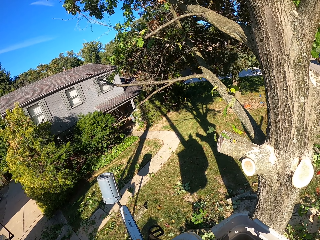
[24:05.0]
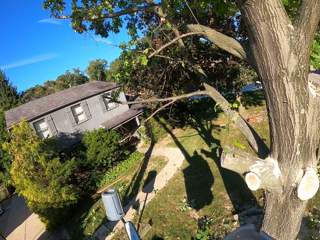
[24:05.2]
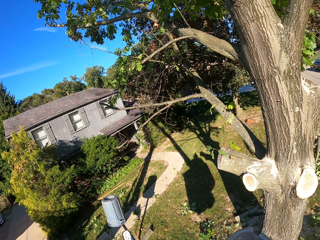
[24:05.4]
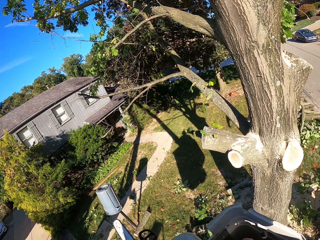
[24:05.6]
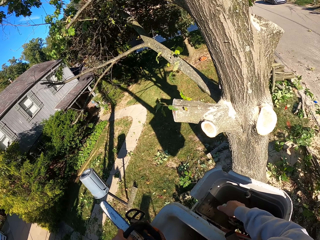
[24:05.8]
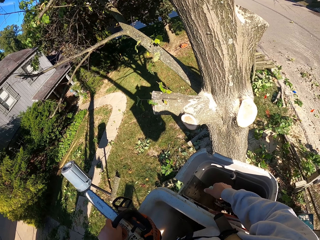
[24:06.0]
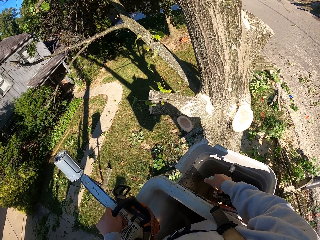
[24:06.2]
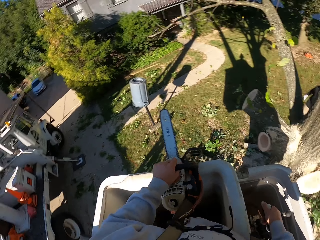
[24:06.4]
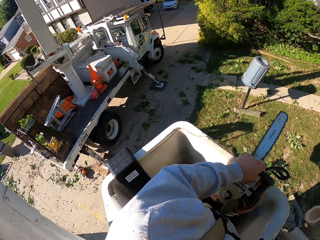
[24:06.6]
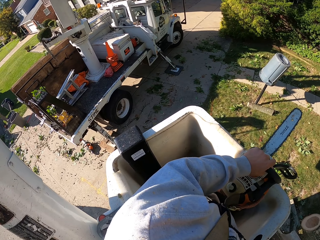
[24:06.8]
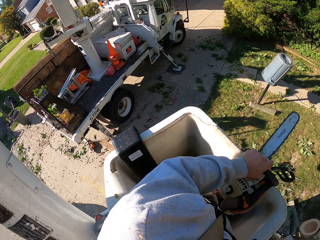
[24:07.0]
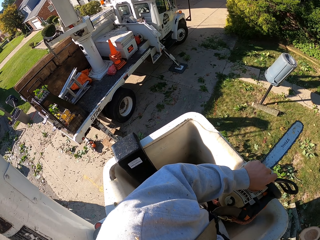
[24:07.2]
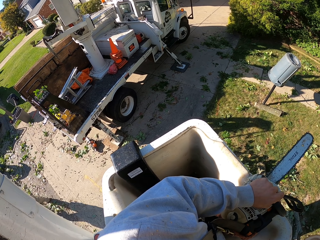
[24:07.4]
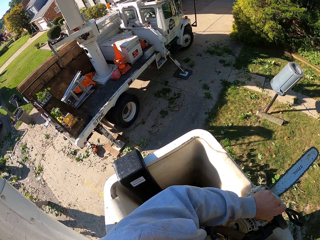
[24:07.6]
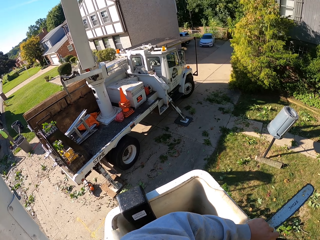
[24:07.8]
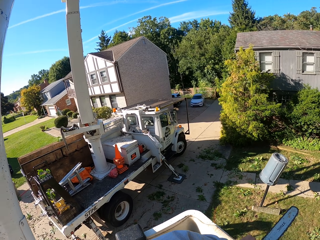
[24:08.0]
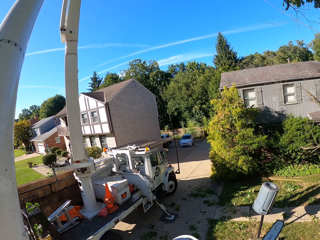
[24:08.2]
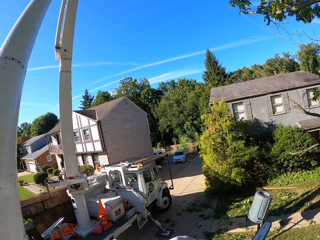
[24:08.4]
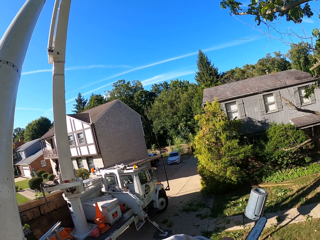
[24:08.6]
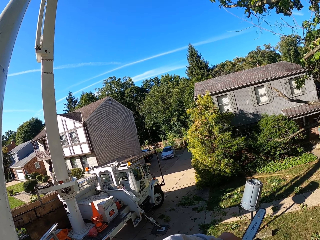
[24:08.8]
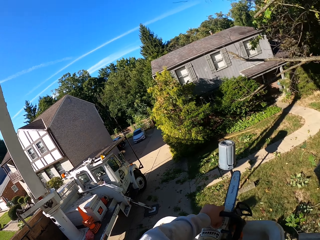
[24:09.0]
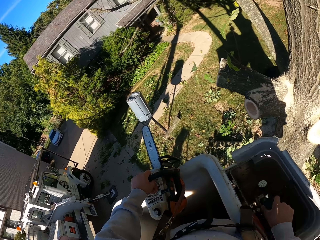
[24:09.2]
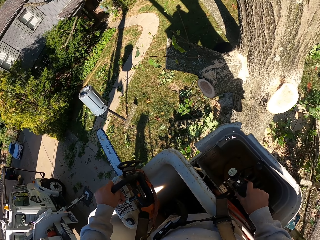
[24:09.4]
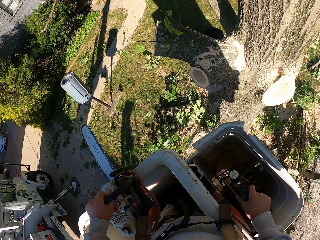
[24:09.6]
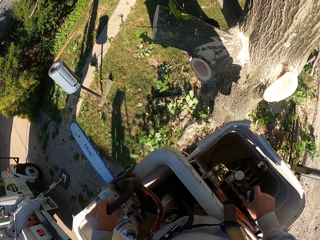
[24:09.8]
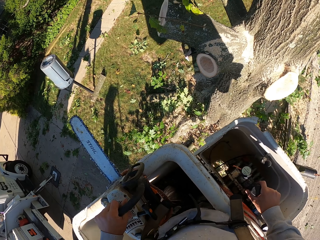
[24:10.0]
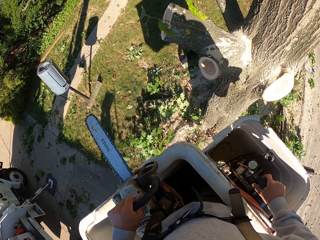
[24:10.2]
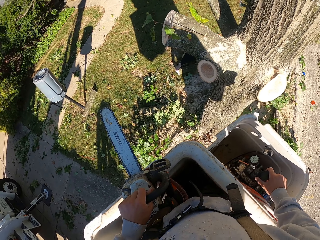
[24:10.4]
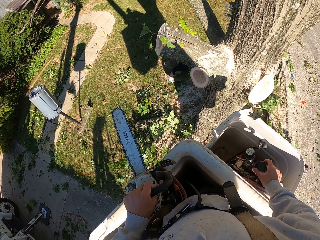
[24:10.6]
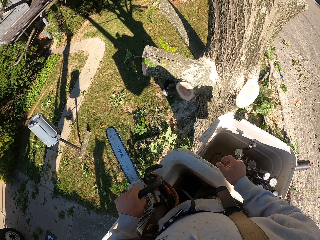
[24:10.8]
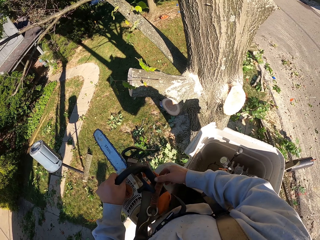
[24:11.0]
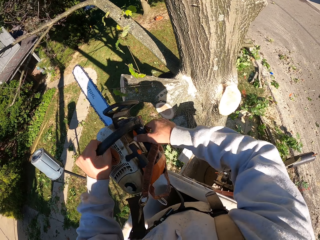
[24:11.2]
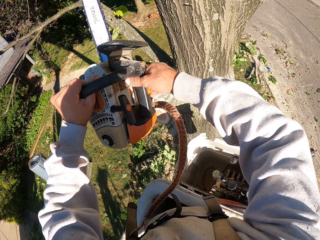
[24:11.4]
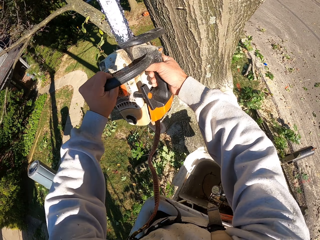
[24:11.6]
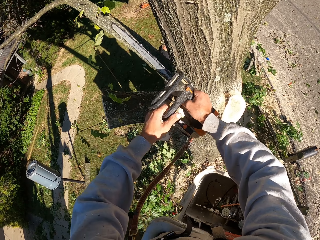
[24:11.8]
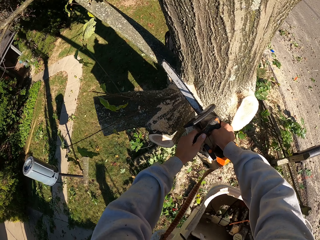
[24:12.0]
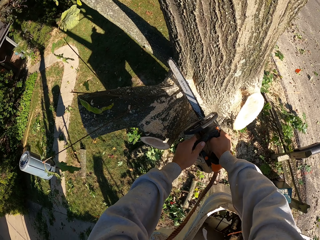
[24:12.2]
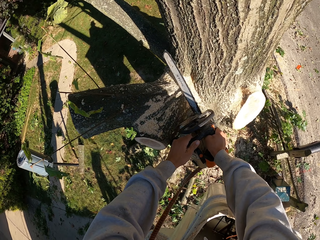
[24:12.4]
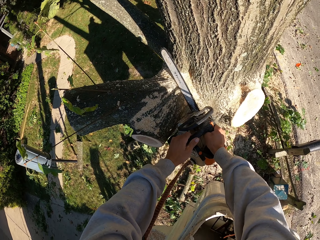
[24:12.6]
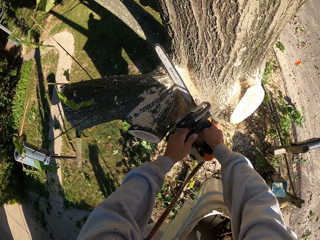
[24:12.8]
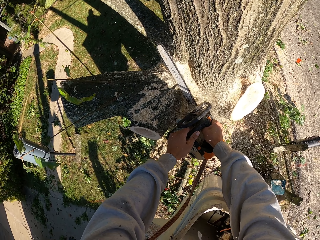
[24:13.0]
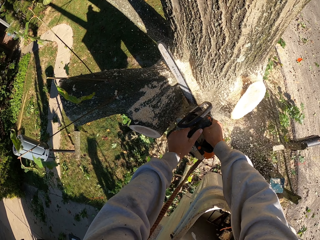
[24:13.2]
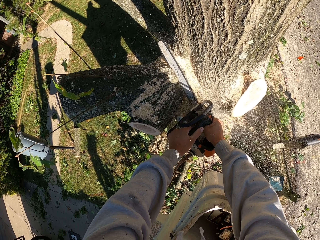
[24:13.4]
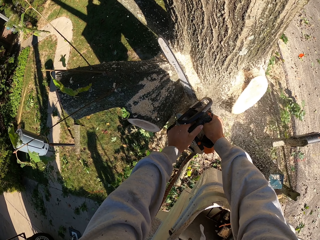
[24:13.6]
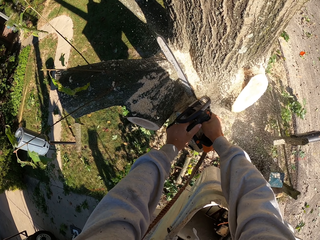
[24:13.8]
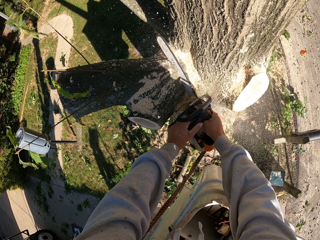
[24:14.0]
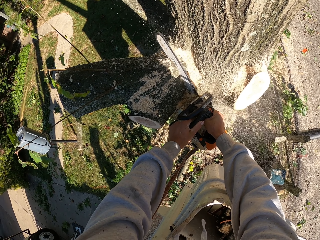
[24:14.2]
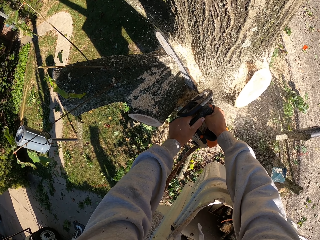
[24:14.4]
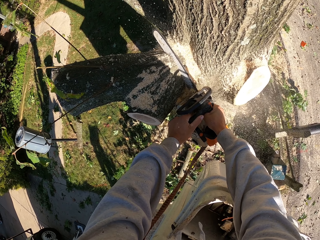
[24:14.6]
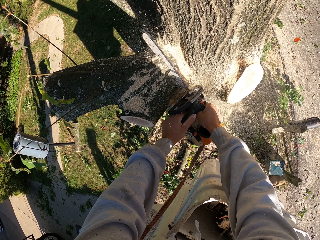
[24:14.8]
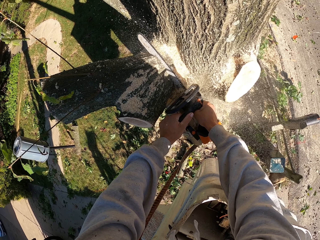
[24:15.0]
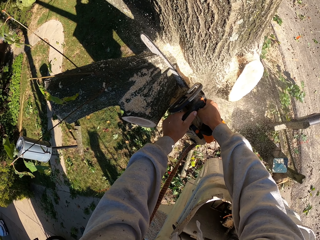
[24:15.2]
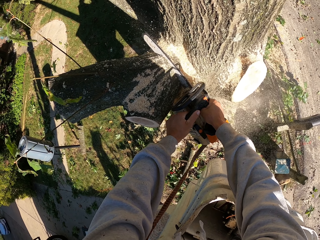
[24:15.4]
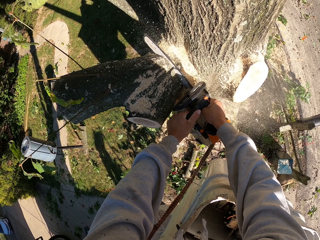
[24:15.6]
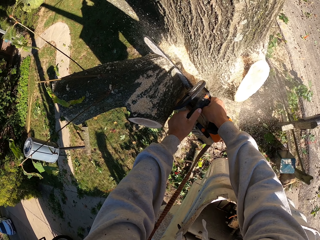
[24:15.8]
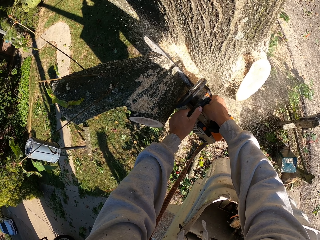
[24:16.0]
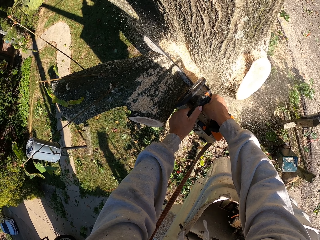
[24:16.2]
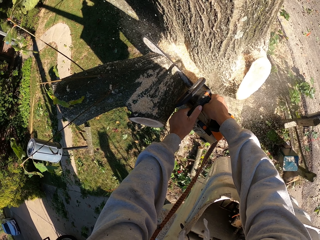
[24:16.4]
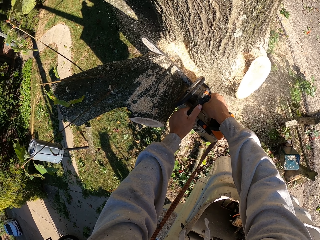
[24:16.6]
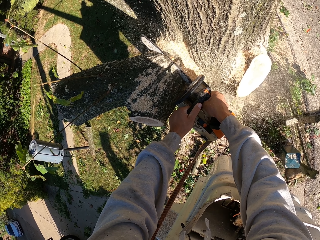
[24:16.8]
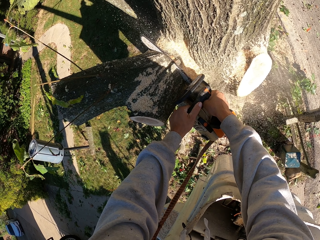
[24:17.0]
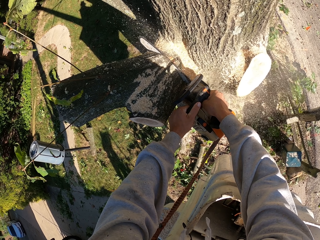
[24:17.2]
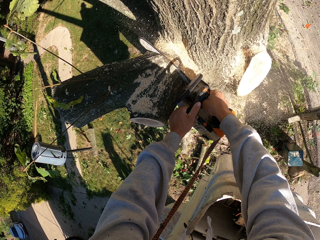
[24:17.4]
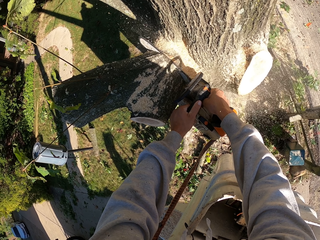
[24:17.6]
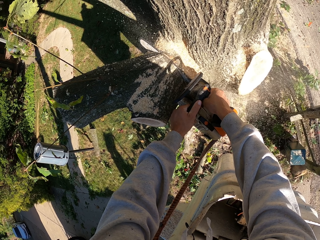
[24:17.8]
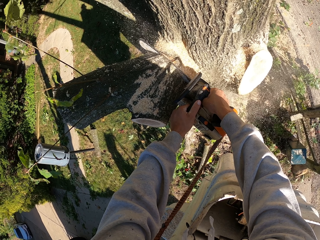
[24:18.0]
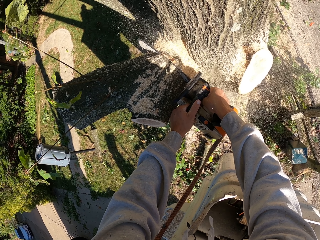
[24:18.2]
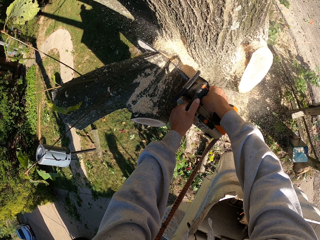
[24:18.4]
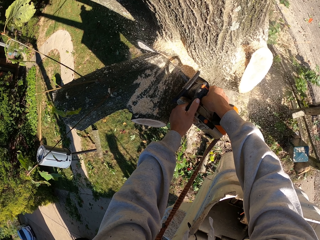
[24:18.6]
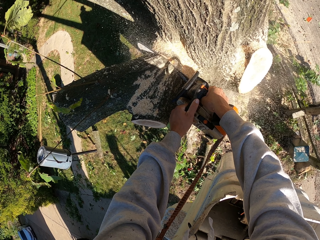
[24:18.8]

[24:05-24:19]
The camera wearer looks around. He turns on the power saw. He holds the chainsaw with his right hand. He cuts the tree with the chainsaw in his hands.

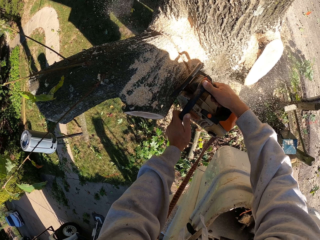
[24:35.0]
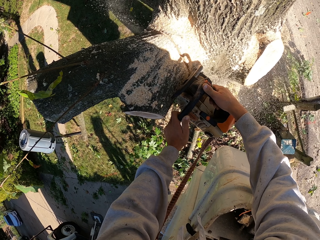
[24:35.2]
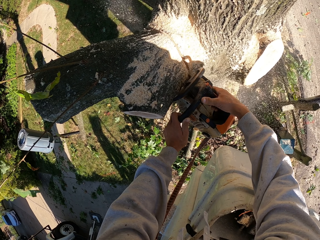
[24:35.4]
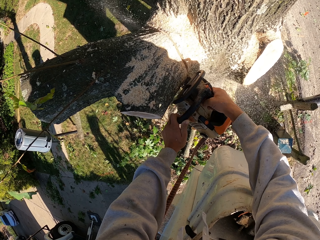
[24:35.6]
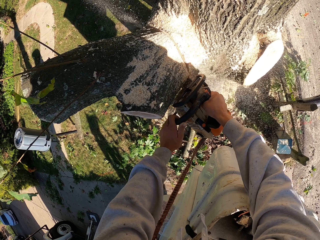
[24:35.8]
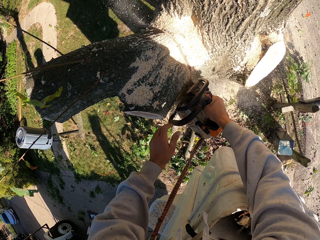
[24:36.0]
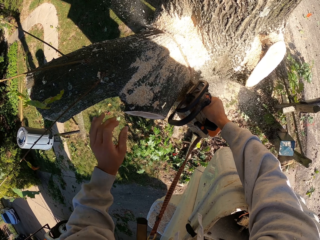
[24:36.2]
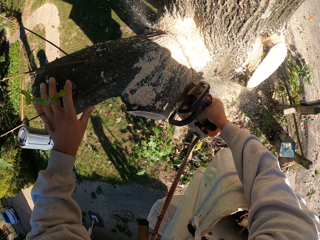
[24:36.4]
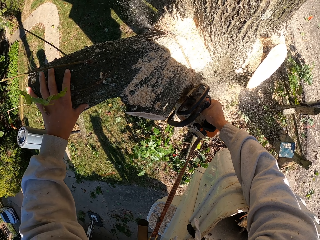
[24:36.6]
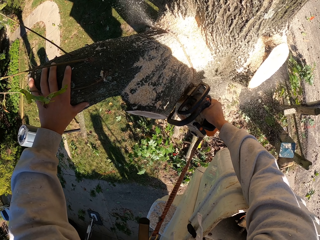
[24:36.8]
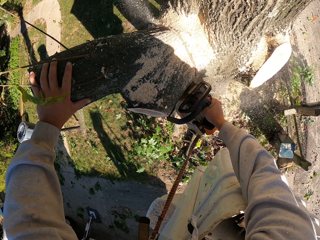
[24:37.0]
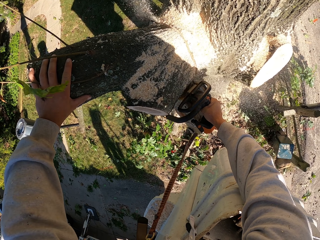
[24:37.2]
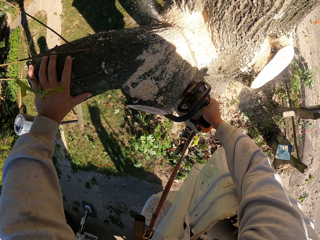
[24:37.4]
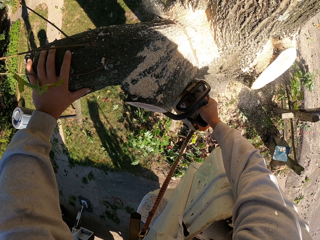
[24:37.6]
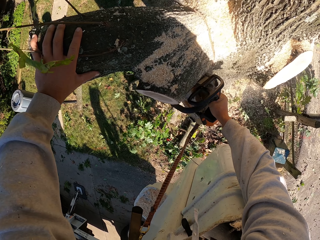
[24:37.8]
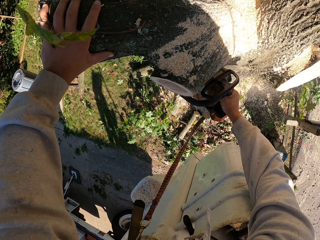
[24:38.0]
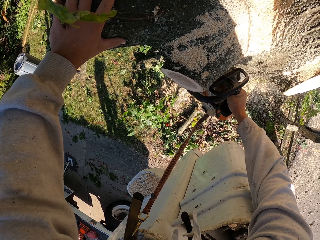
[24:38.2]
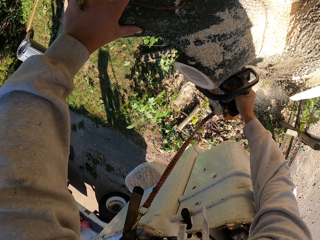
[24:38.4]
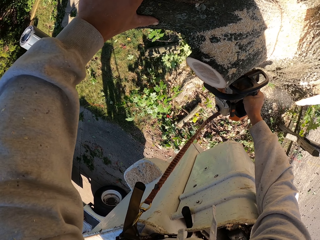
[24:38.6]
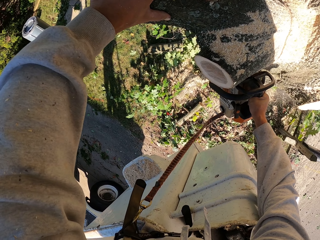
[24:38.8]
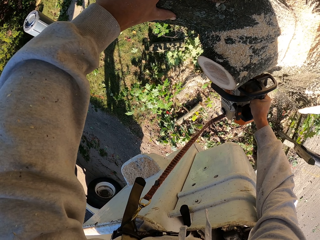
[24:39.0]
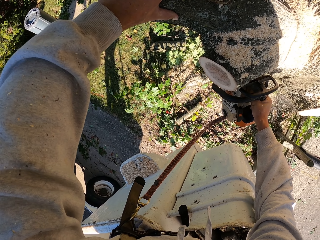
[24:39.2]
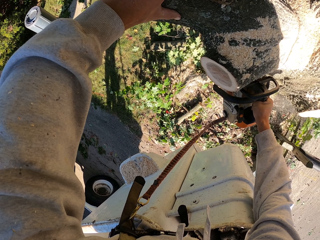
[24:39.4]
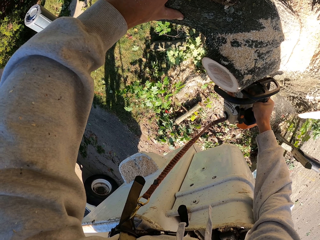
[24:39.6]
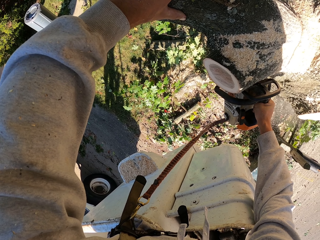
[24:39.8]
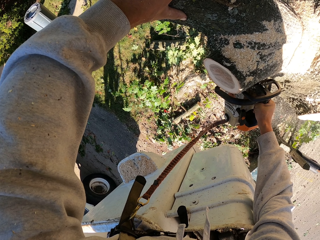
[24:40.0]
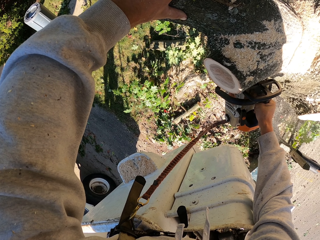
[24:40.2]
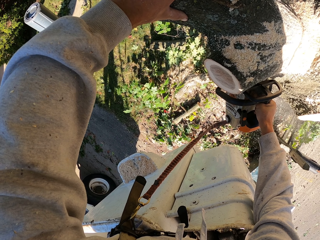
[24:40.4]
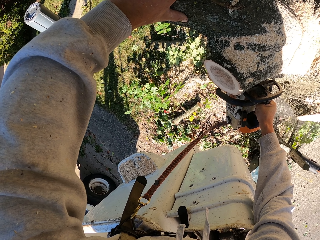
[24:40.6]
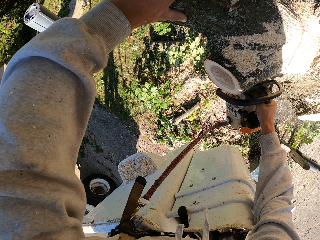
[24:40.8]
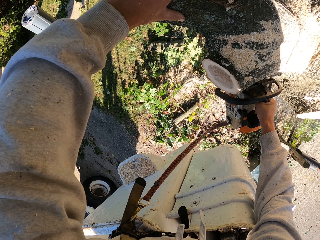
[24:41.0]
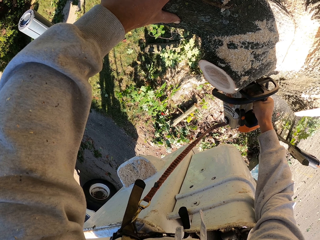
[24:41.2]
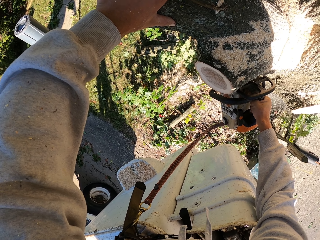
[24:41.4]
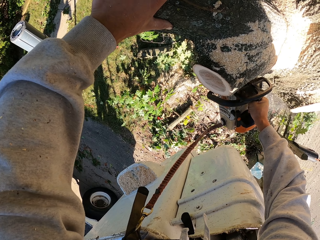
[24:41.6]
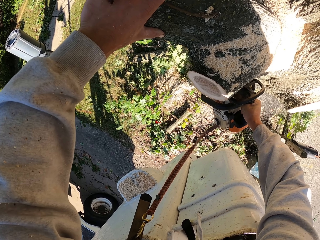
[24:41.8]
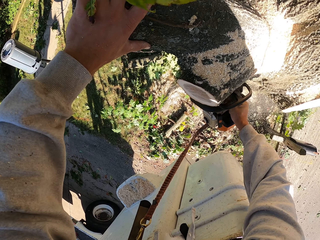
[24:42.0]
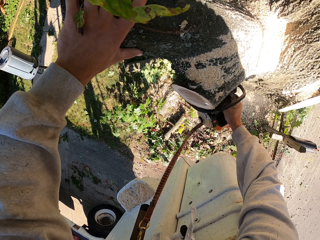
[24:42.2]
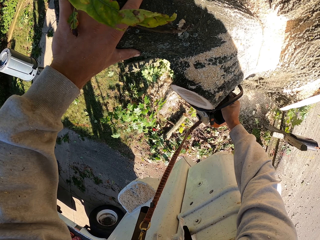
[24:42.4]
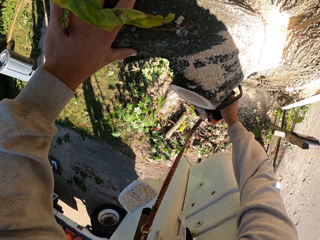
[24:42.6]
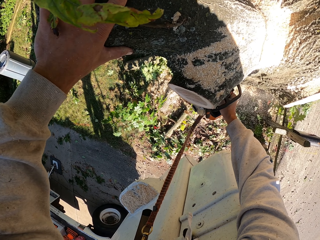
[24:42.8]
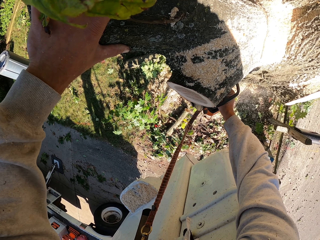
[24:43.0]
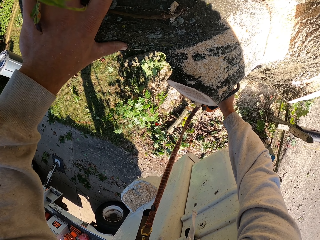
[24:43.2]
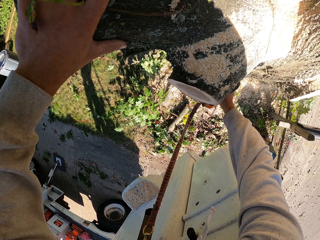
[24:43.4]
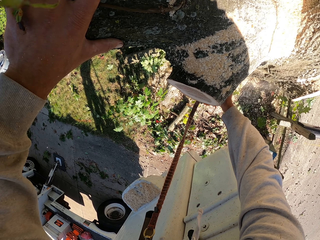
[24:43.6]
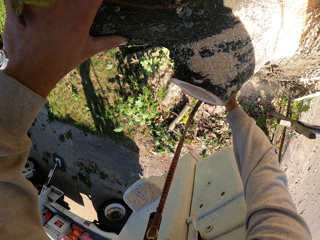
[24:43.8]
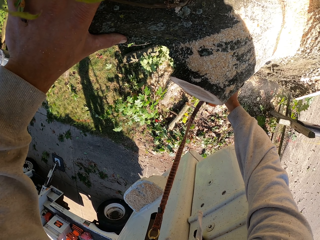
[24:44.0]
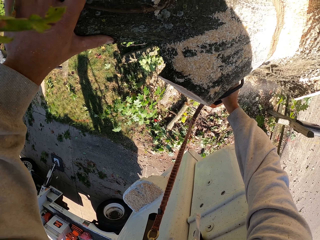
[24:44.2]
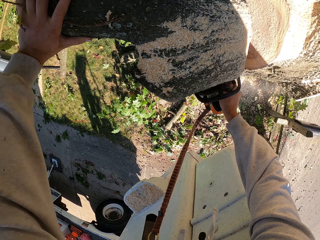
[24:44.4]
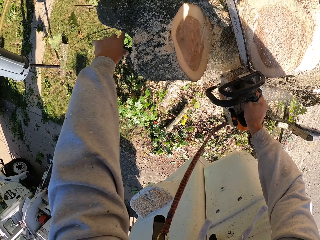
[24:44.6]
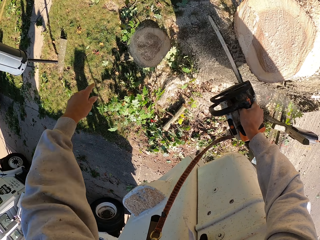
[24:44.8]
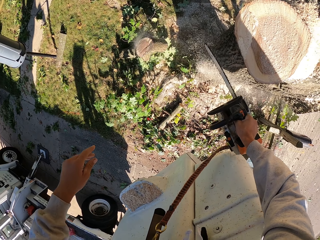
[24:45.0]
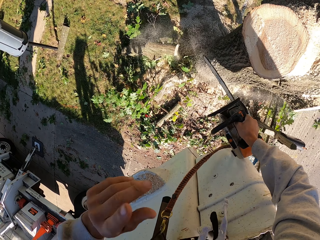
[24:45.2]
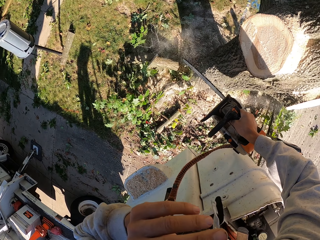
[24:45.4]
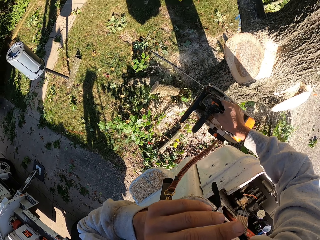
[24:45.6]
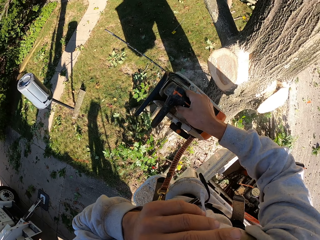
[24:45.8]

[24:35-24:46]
The camera wearer places his left hand on the tree. He pushes the cut piece of the tree to the ground with his left hand. He removes a straw from his mouth with his left hand.
